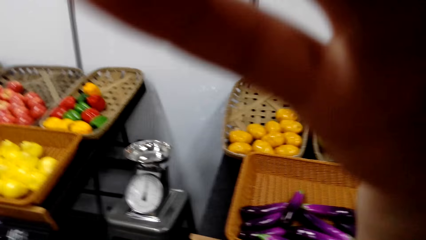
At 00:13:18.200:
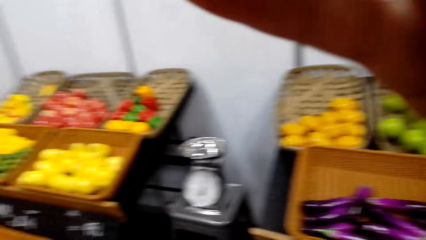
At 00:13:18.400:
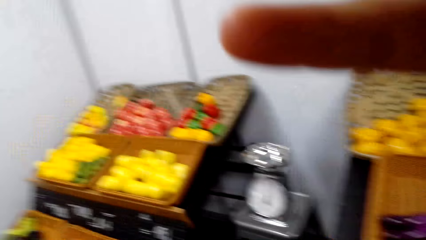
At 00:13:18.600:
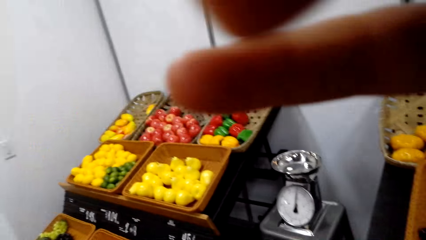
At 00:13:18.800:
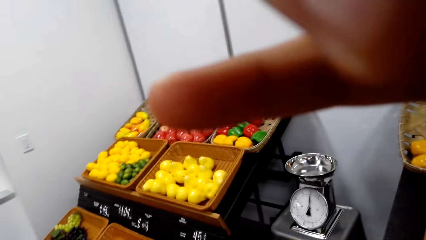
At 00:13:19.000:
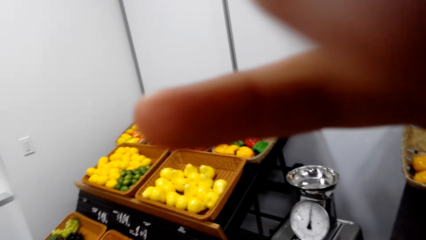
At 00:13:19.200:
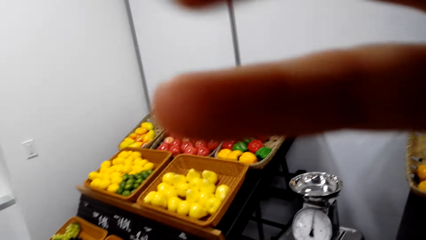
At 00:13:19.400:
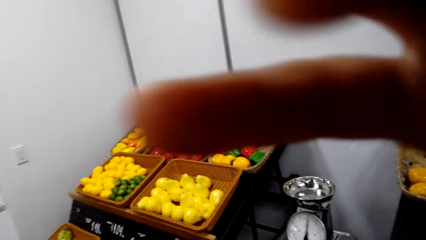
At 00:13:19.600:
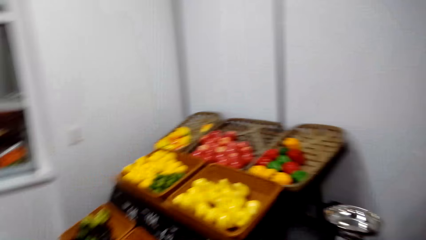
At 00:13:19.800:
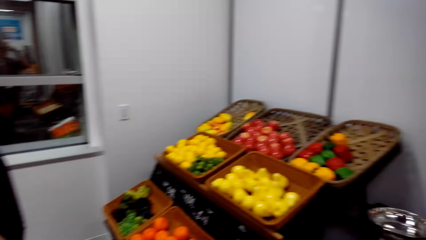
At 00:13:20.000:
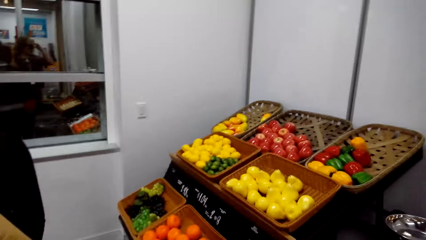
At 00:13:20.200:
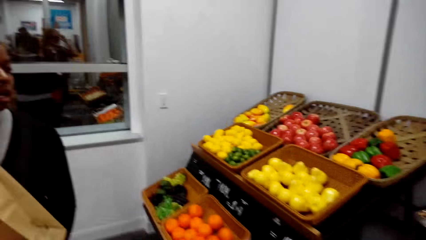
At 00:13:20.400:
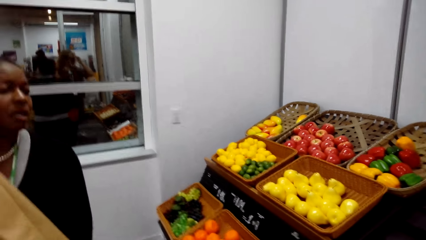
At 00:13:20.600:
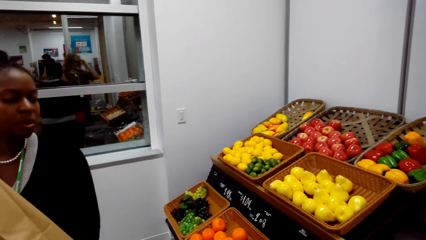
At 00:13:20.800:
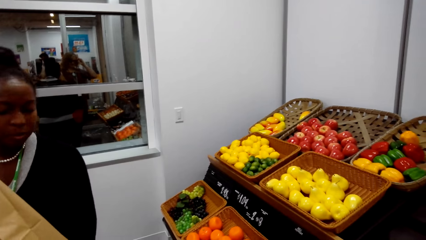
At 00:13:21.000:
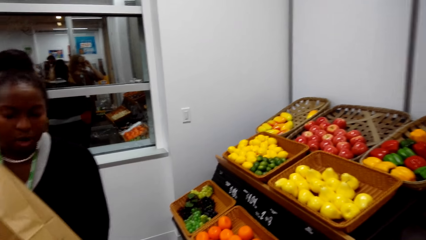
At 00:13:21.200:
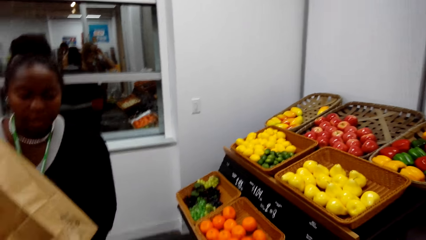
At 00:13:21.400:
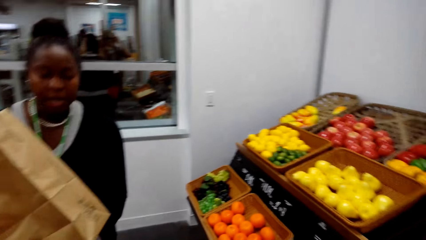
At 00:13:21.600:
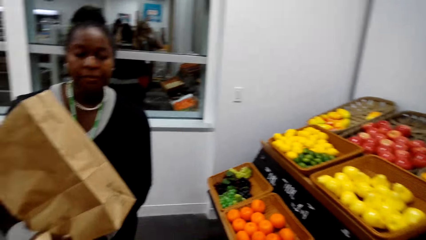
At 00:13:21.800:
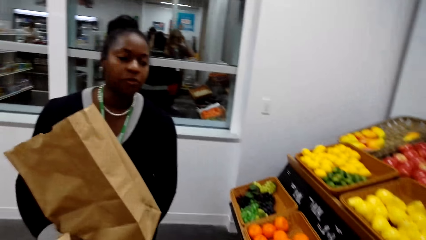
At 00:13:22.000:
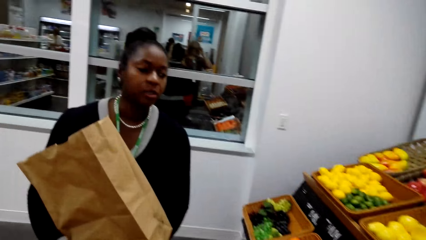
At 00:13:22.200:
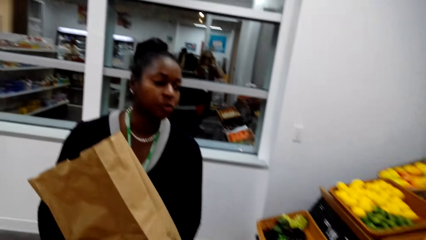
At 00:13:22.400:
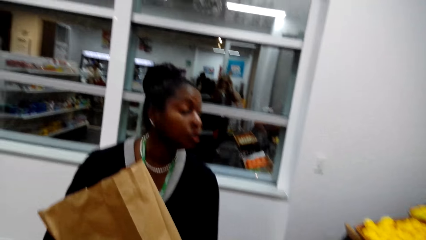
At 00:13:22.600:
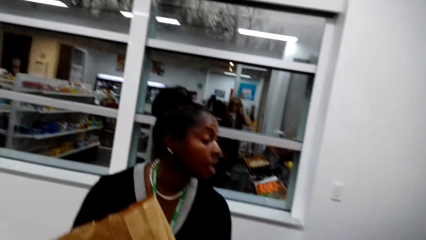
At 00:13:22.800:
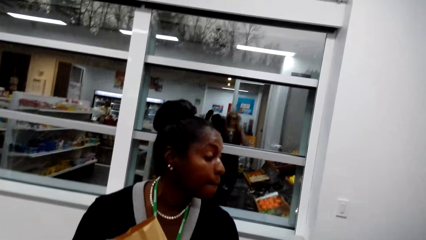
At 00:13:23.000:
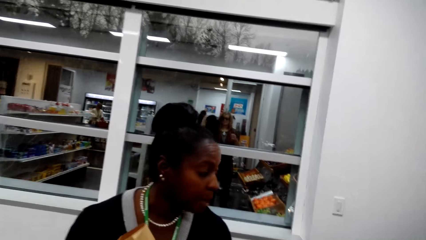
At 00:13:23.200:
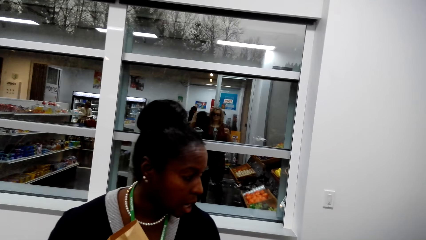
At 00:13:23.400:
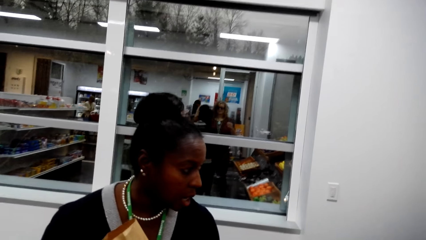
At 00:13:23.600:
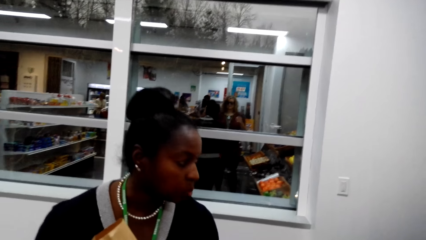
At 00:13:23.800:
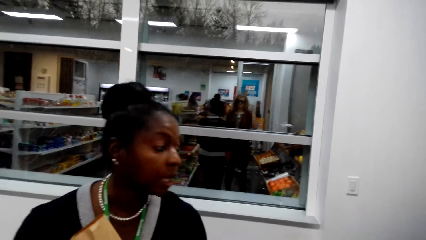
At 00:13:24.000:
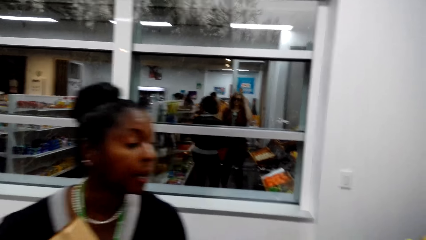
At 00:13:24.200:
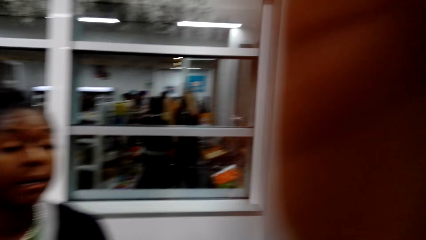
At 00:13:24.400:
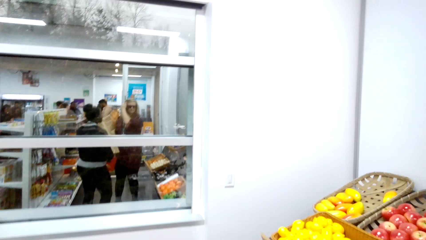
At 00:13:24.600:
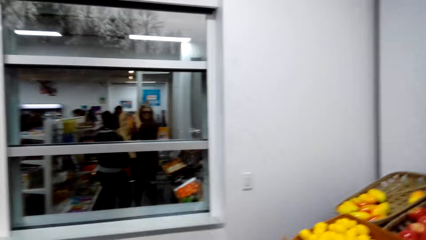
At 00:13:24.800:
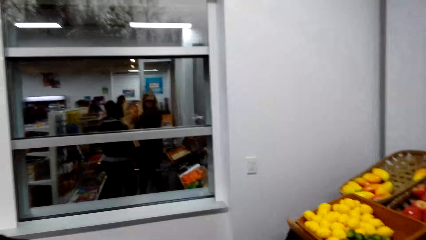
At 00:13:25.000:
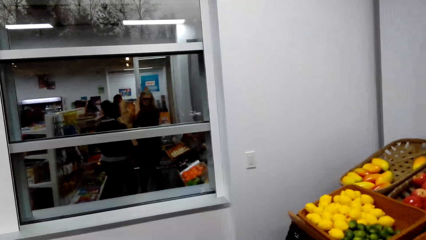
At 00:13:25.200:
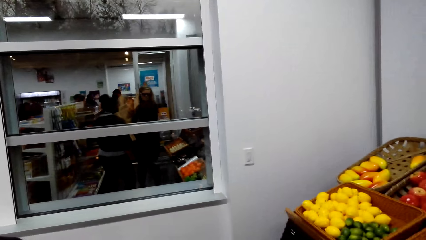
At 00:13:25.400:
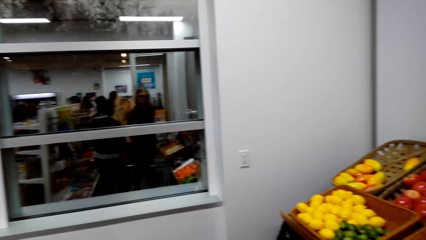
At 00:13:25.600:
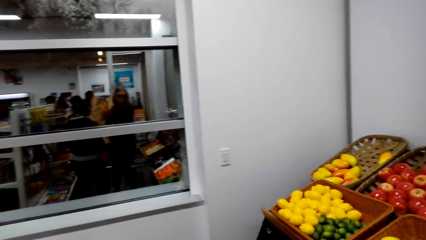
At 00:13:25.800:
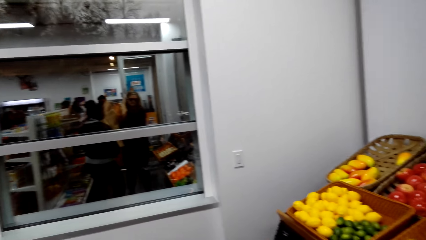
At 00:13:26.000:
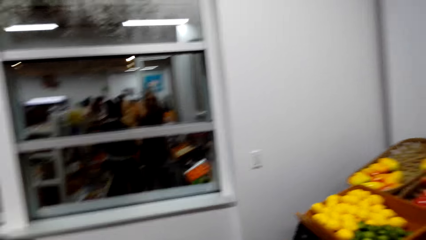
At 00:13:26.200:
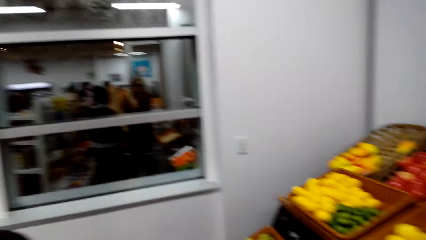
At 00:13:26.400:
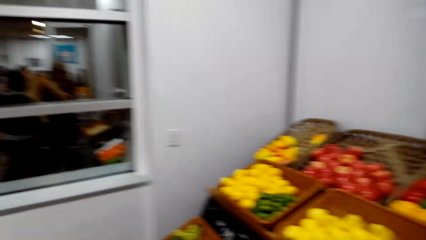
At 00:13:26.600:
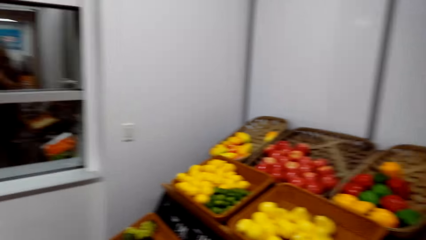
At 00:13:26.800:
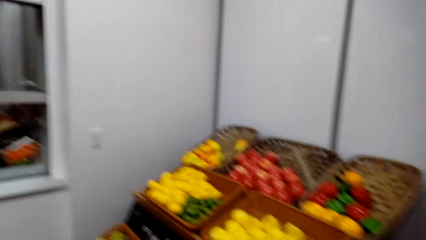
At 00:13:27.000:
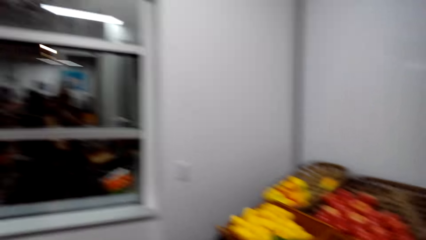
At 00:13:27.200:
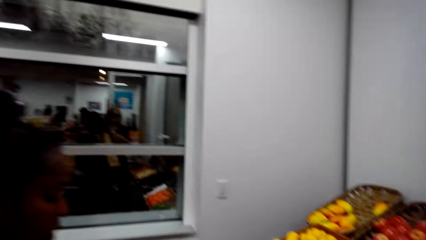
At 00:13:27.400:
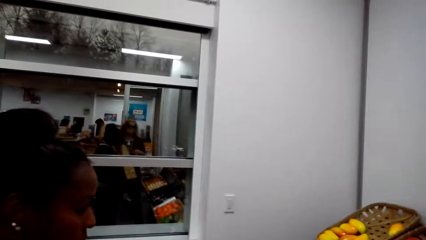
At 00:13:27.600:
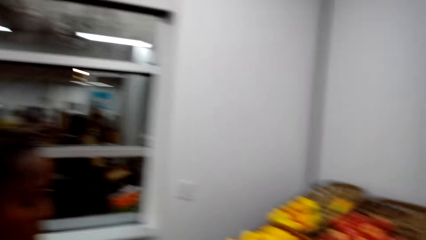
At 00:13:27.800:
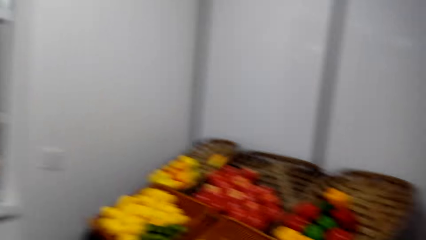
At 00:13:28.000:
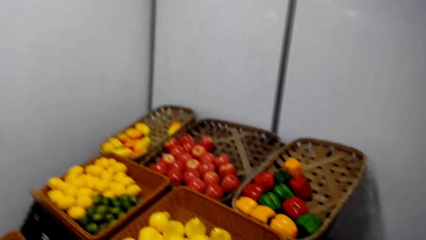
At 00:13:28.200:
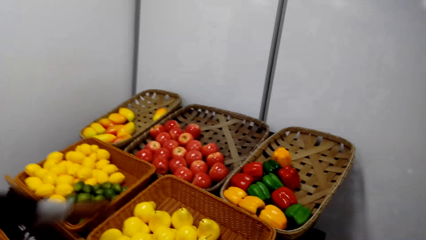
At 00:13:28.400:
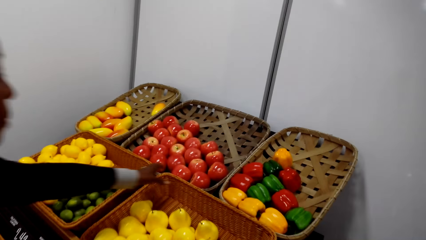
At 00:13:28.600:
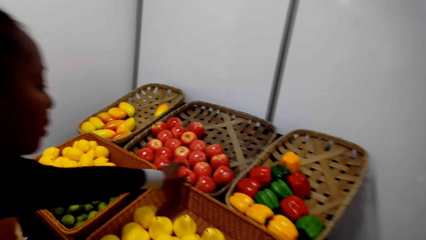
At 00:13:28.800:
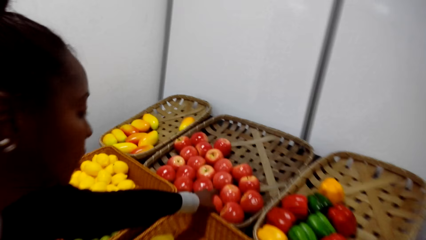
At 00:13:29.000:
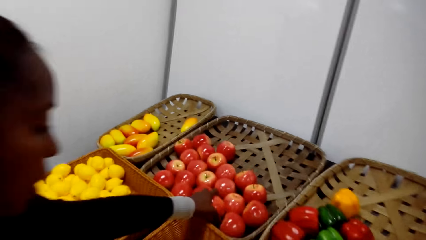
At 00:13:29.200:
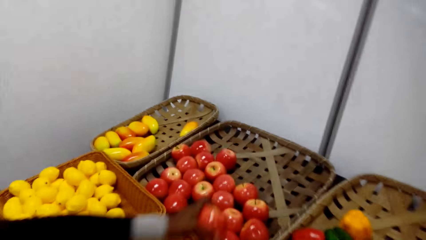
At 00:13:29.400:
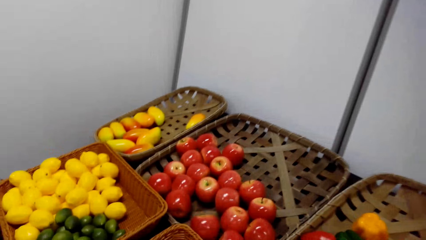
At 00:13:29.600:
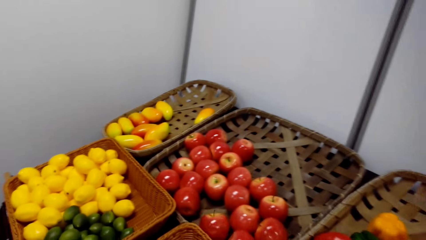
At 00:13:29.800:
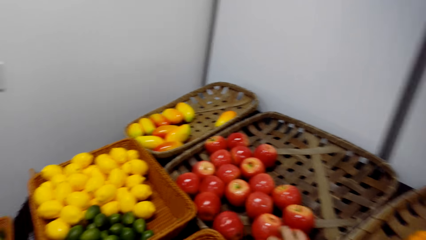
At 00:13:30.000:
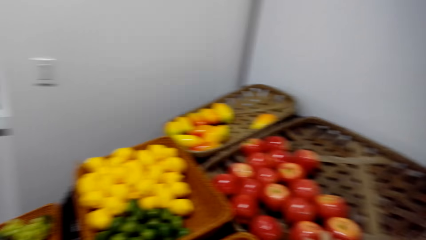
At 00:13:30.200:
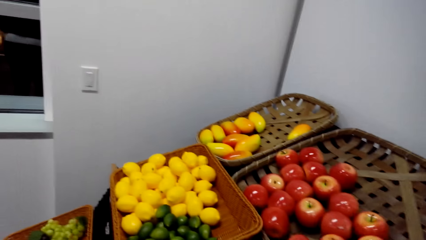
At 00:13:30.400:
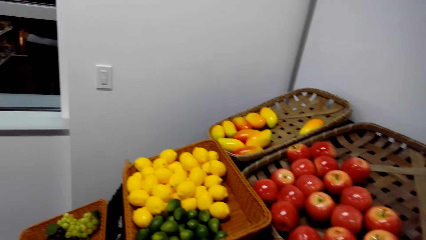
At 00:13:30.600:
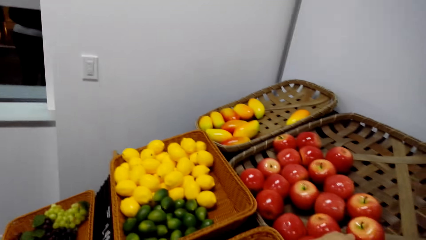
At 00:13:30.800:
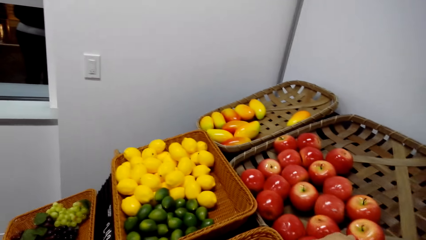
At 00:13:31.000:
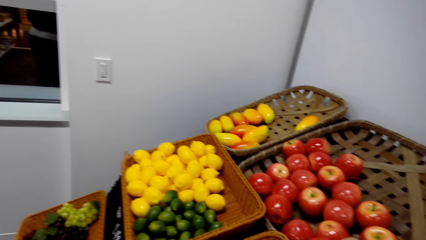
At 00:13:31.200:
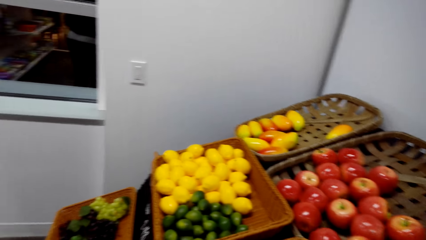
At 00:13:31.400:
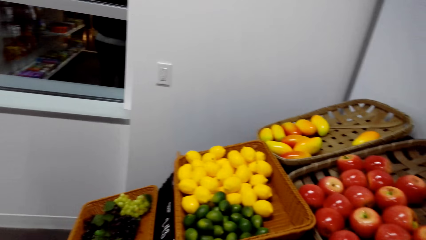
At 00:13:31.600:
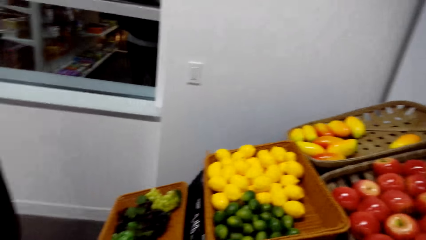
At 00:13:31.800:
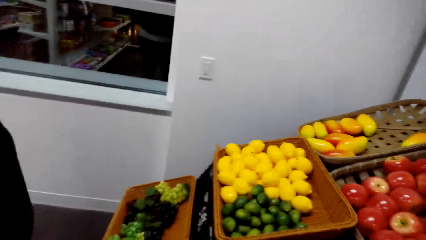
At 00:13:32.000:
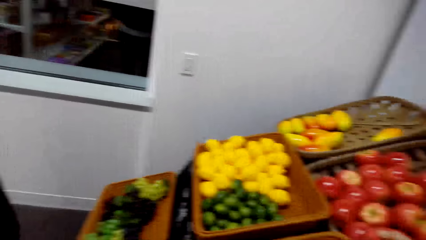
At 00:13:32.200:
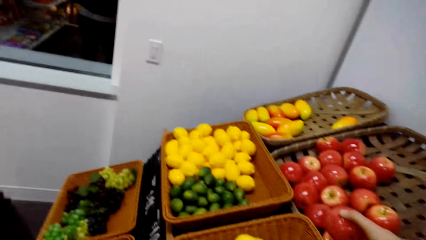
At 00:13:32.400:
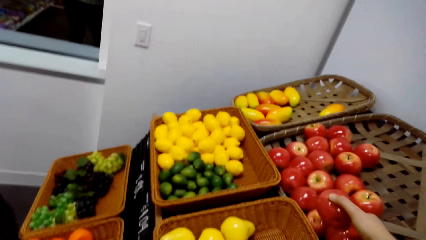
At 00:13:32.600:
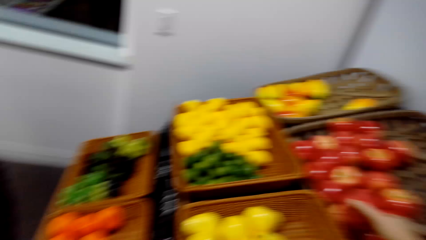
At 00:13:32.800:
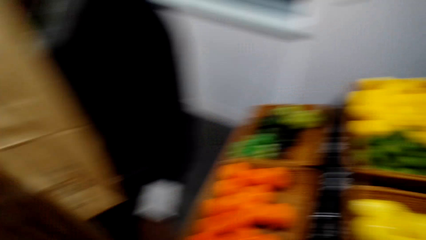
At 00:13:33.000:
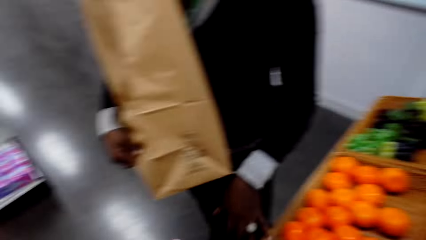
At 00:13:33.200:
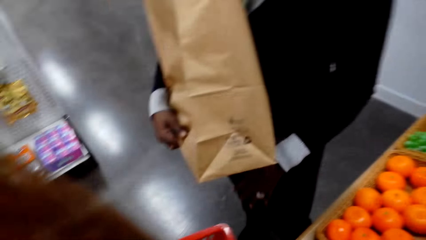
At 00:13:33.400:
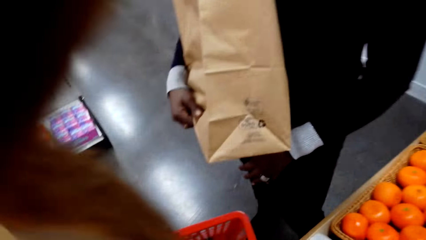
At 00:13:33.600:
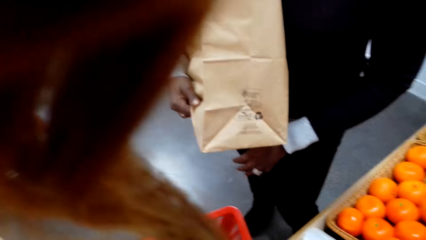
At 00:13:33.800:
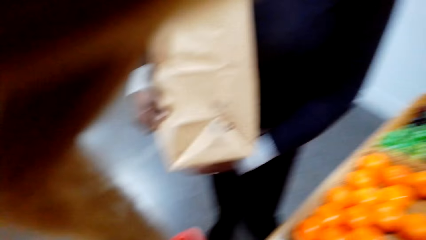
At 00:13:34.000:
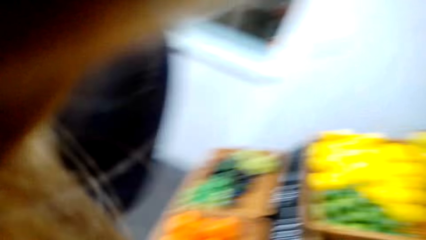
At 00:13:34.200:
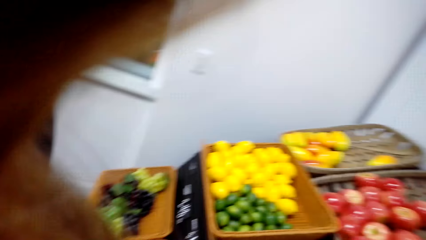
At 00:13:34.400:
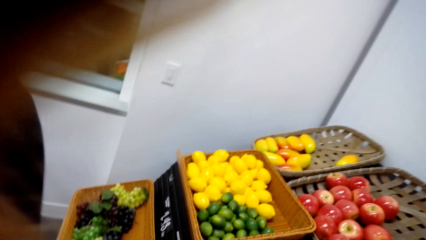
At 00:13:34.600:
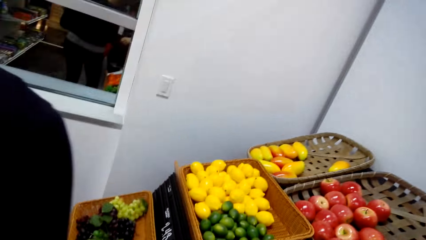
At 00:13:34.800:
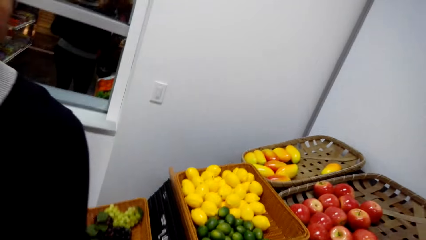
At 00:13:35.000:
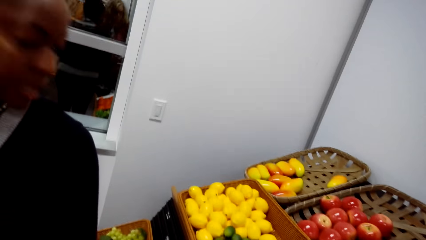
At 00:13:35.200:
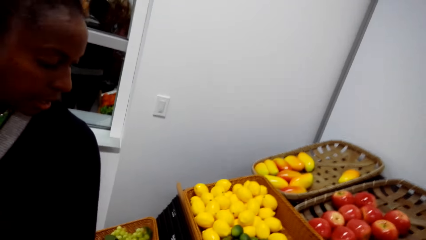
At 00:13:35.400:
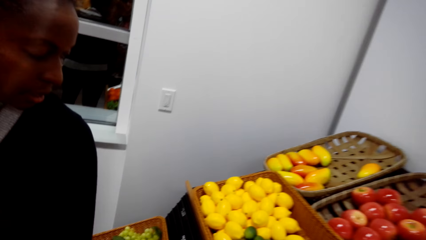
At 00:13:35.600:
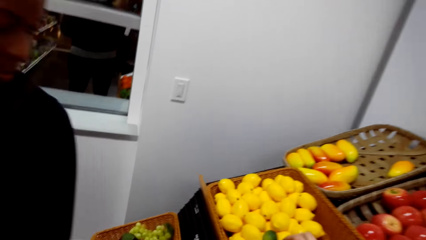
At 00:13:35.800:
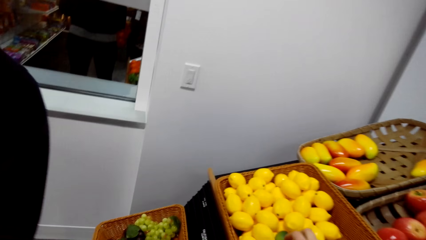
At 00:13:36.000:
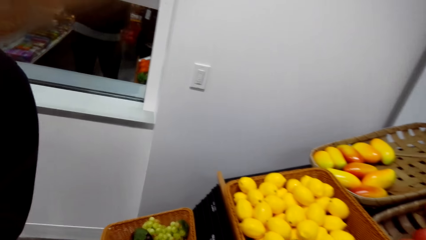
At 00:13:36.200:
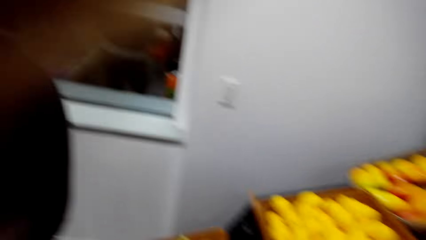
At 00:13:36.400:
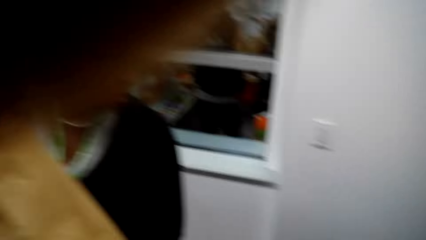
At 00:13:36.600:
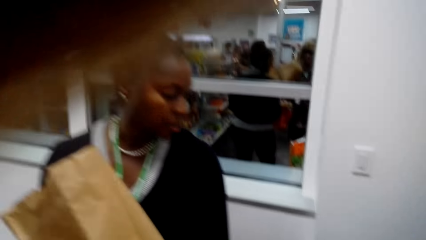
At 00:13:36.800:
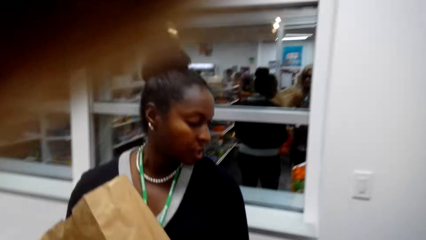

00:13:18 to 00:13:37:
The camera wearer touches the camera on the head. A woman holds a paper bag. The camera wearer converses with the woman. They converse with the woman again and gaze at some fruits. They converse with the woman. The woman grabs an apple from the basket. The camera wearer grabs an apple from the basket and converses with the woman. They put the apple inside the shopping basket. The woman holds the paper bag. The camera wearer converses with the woman. They converse with the woman again. The woman holds the paper bag.
